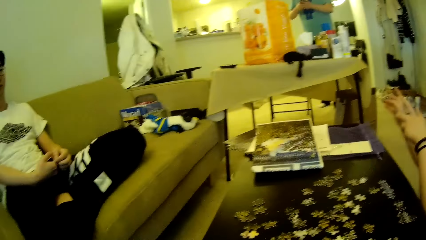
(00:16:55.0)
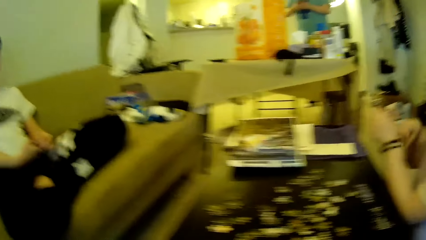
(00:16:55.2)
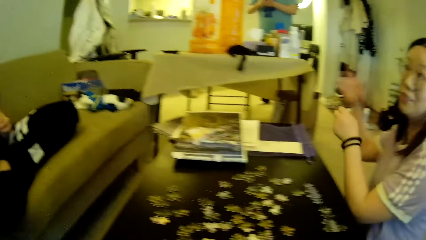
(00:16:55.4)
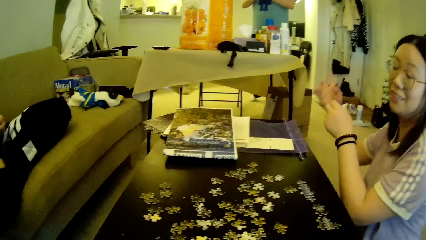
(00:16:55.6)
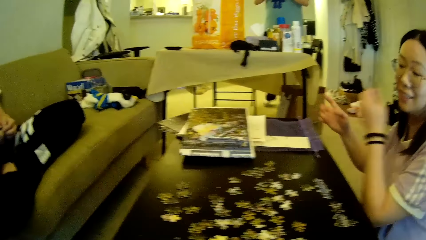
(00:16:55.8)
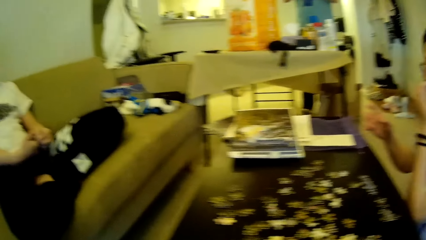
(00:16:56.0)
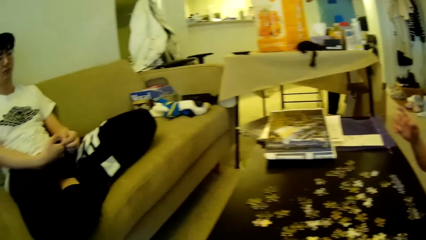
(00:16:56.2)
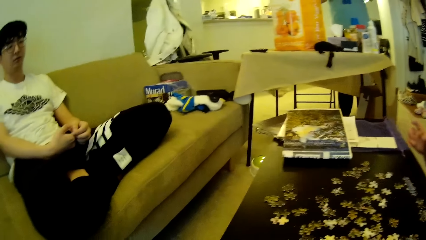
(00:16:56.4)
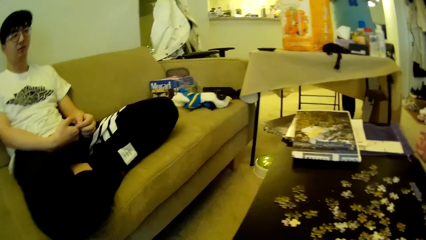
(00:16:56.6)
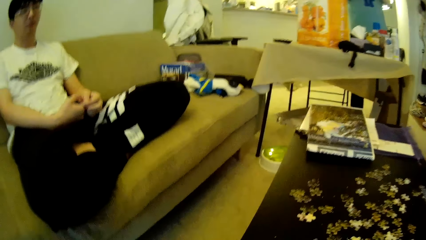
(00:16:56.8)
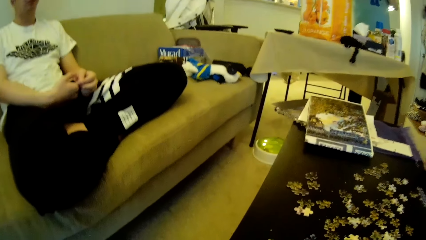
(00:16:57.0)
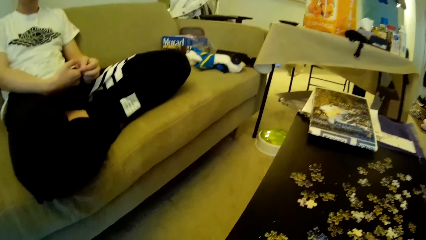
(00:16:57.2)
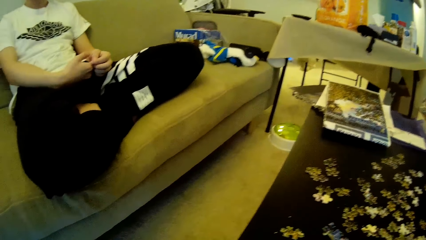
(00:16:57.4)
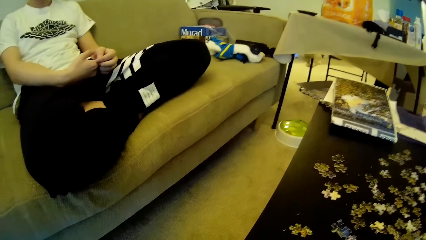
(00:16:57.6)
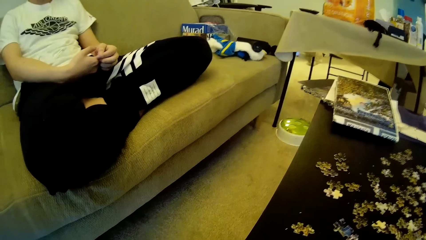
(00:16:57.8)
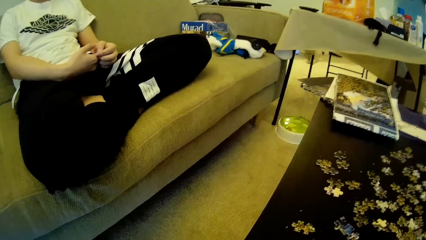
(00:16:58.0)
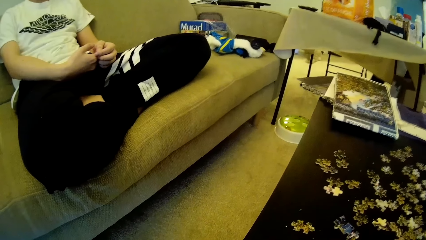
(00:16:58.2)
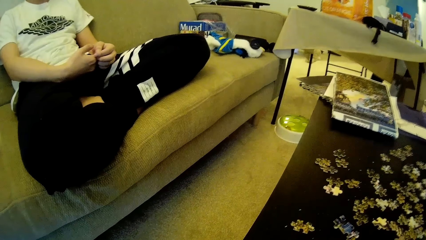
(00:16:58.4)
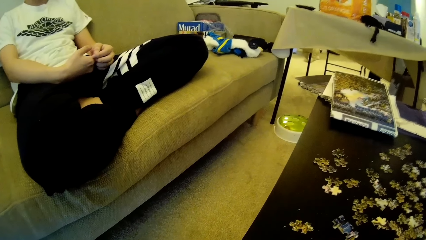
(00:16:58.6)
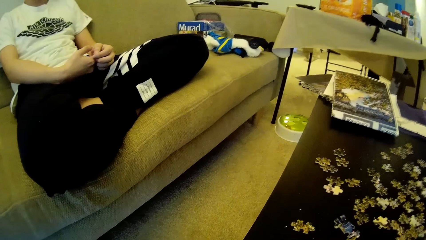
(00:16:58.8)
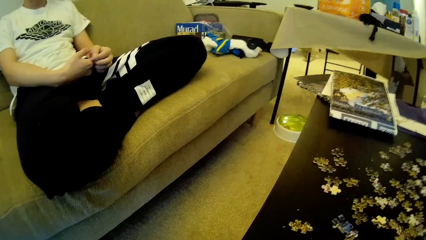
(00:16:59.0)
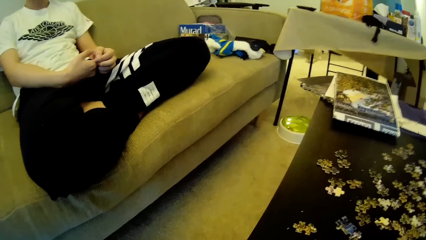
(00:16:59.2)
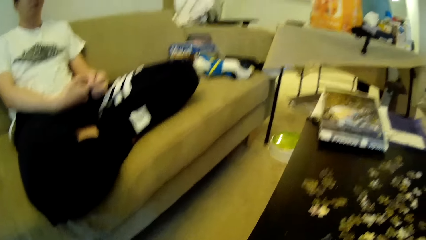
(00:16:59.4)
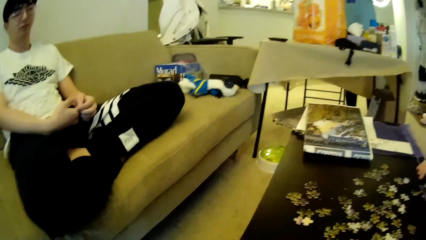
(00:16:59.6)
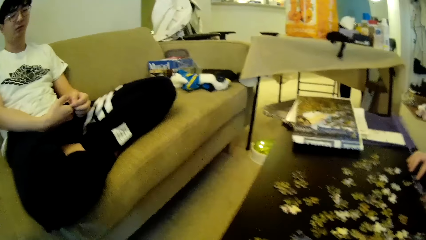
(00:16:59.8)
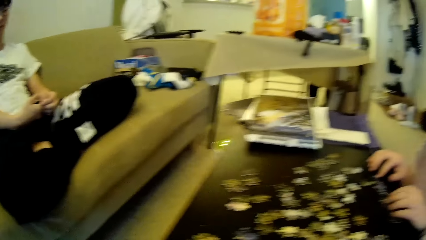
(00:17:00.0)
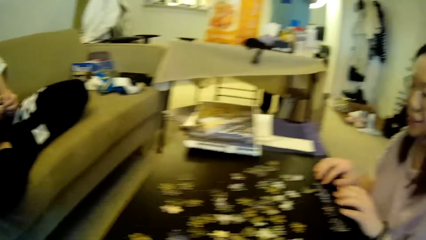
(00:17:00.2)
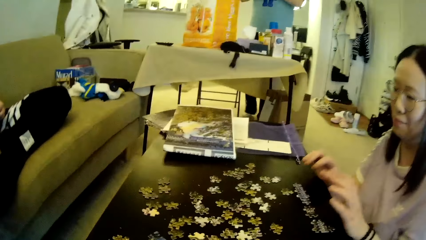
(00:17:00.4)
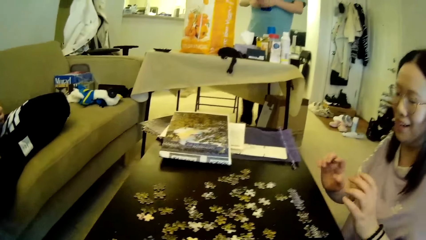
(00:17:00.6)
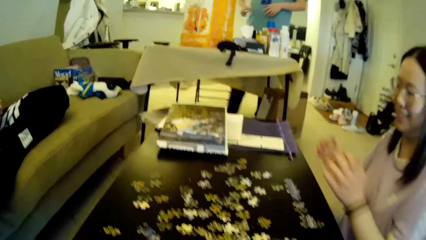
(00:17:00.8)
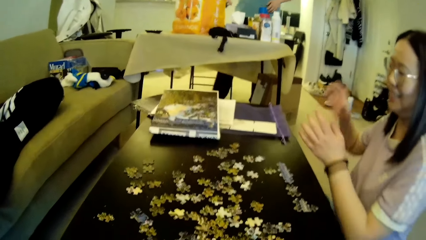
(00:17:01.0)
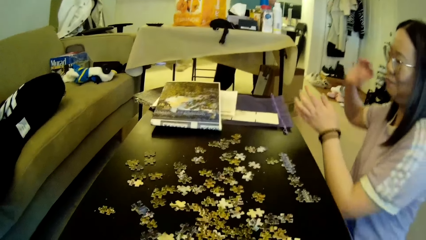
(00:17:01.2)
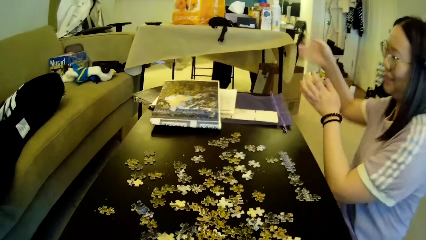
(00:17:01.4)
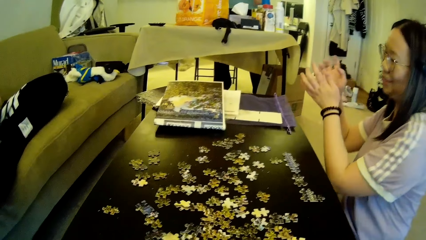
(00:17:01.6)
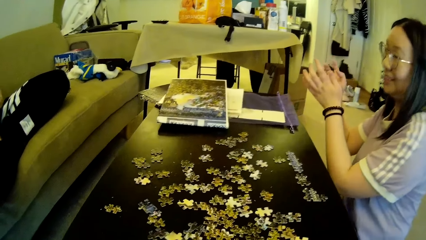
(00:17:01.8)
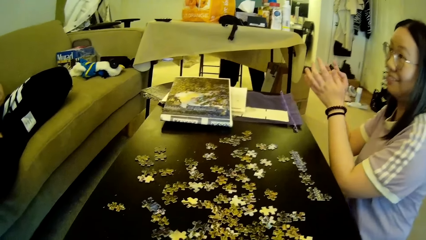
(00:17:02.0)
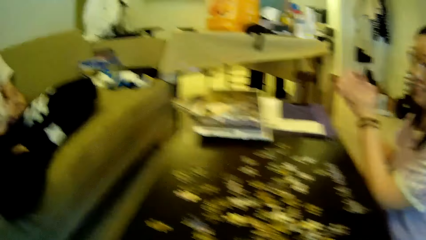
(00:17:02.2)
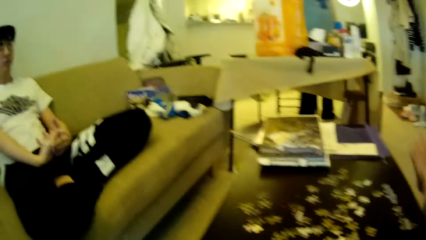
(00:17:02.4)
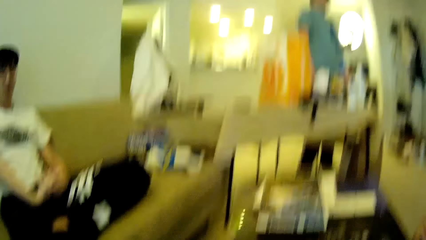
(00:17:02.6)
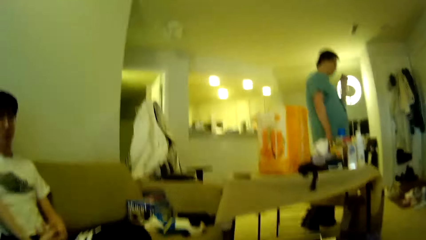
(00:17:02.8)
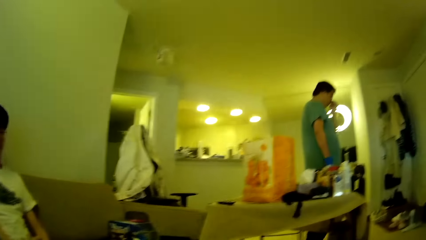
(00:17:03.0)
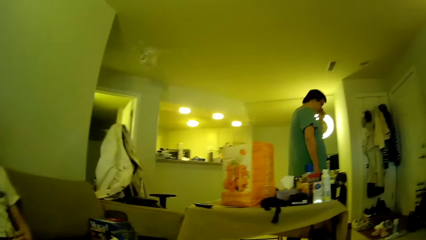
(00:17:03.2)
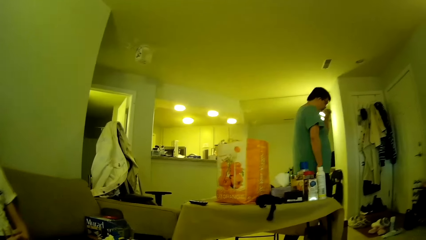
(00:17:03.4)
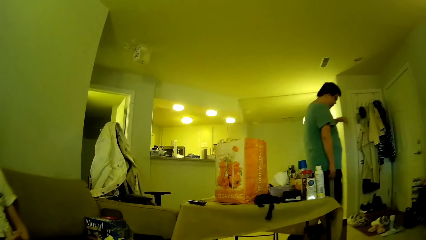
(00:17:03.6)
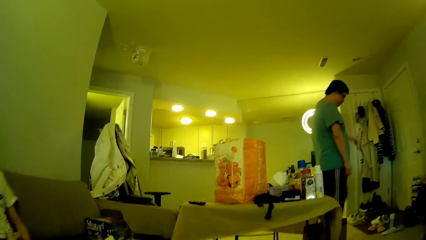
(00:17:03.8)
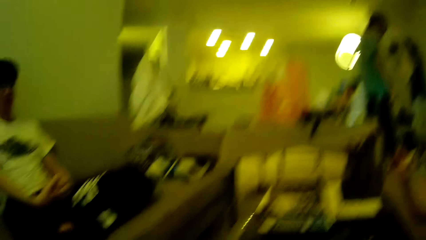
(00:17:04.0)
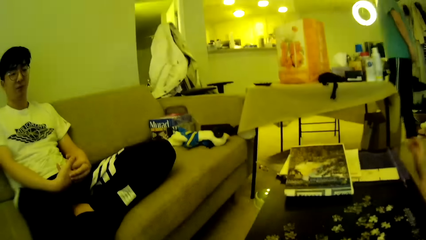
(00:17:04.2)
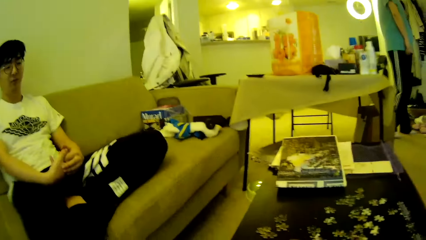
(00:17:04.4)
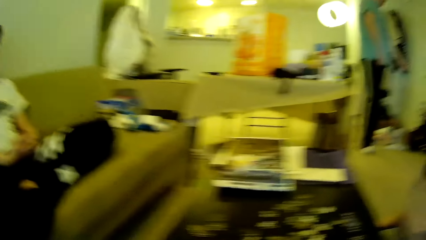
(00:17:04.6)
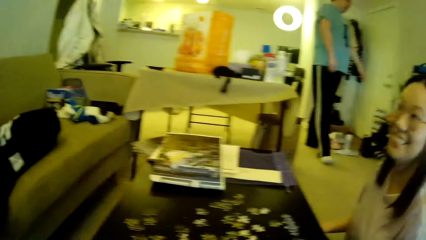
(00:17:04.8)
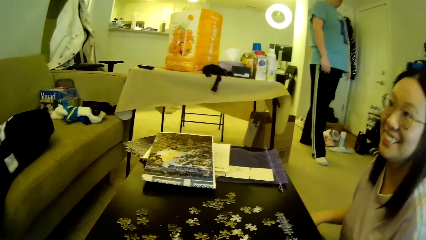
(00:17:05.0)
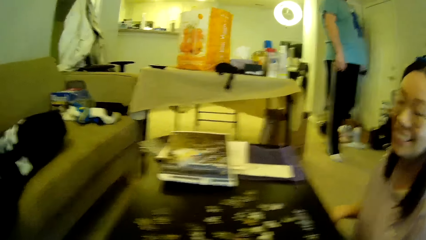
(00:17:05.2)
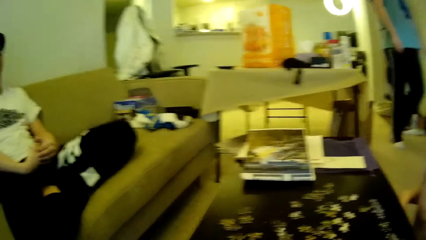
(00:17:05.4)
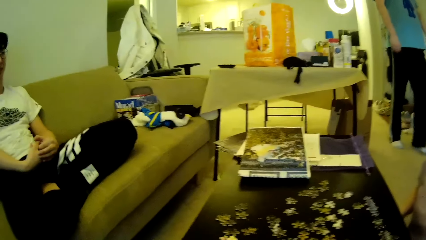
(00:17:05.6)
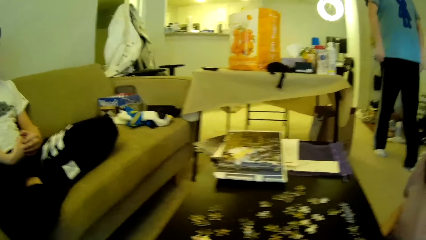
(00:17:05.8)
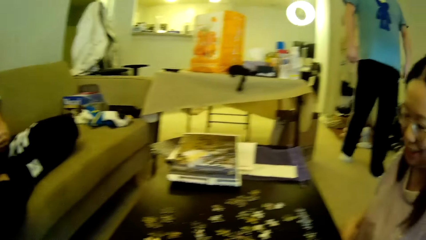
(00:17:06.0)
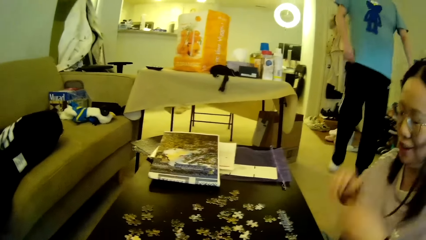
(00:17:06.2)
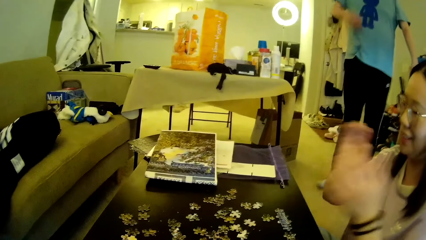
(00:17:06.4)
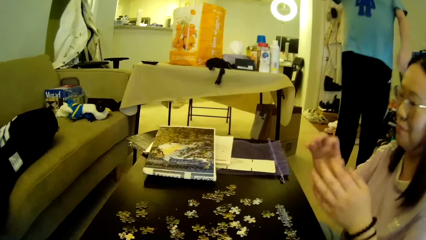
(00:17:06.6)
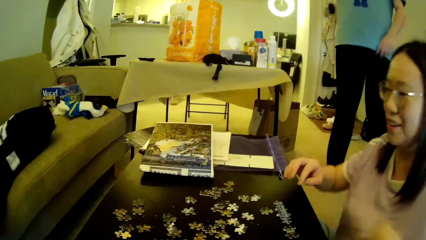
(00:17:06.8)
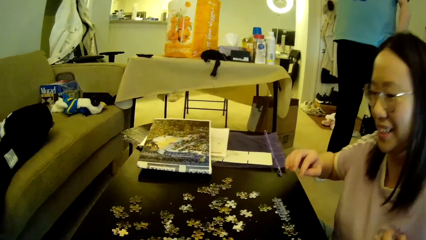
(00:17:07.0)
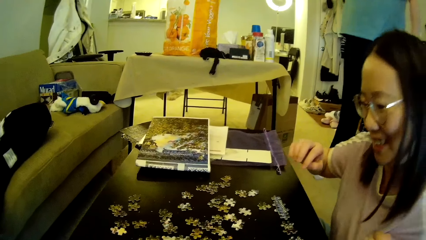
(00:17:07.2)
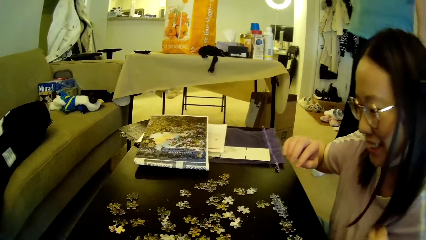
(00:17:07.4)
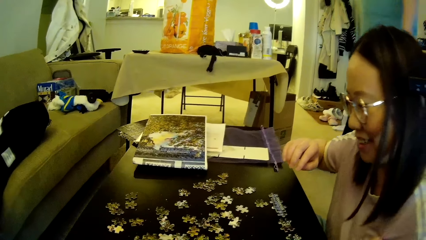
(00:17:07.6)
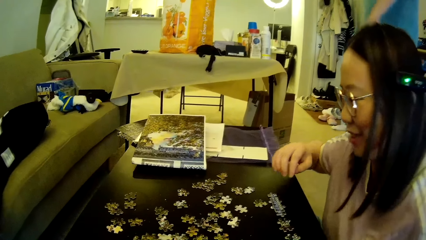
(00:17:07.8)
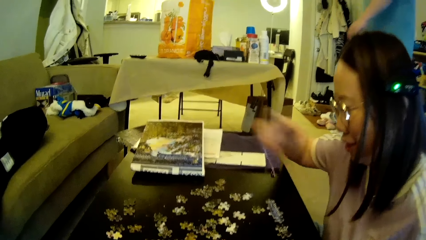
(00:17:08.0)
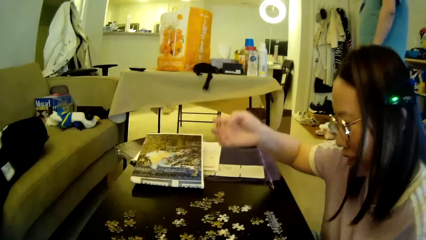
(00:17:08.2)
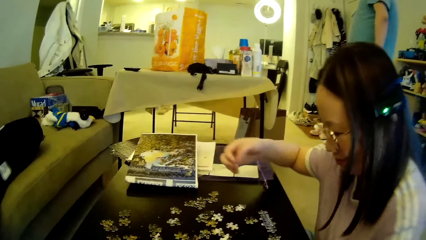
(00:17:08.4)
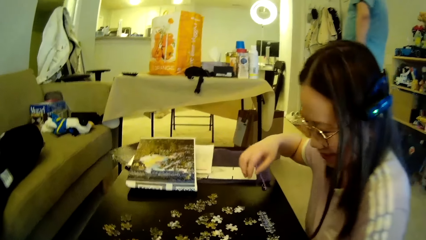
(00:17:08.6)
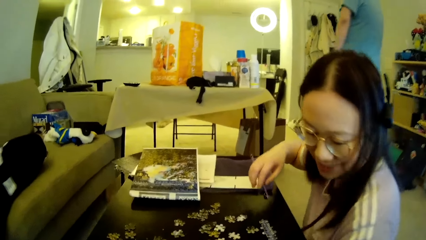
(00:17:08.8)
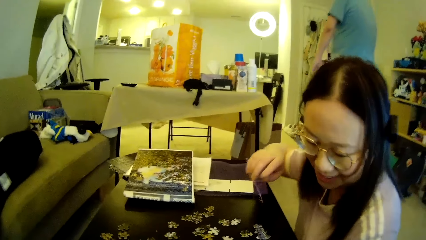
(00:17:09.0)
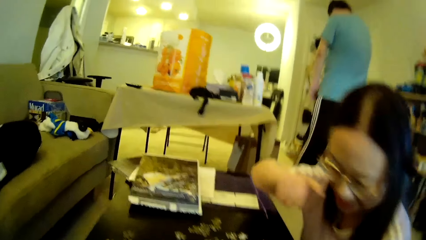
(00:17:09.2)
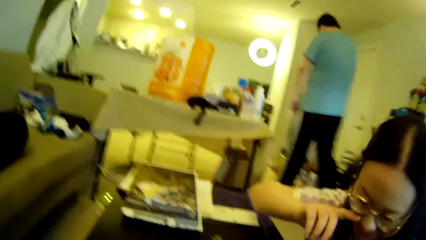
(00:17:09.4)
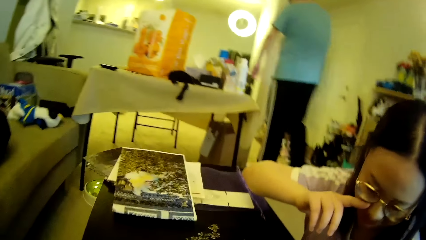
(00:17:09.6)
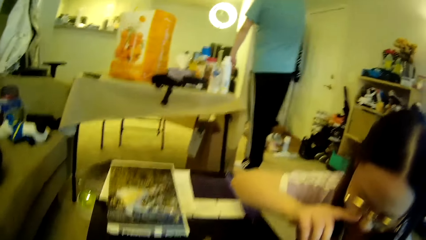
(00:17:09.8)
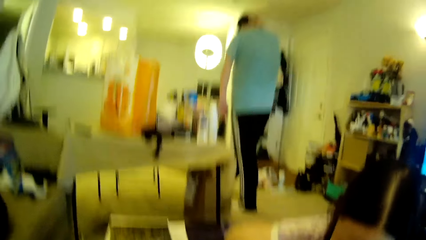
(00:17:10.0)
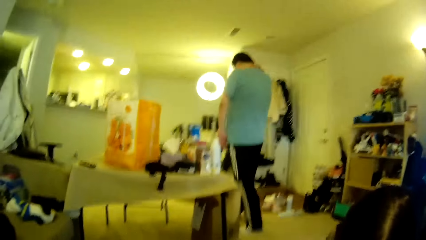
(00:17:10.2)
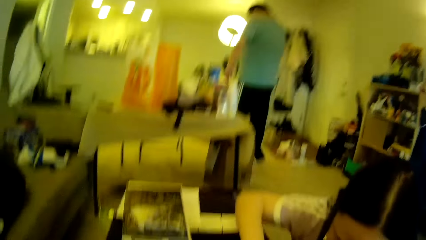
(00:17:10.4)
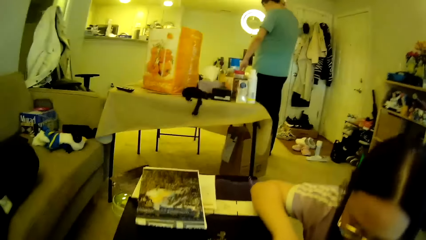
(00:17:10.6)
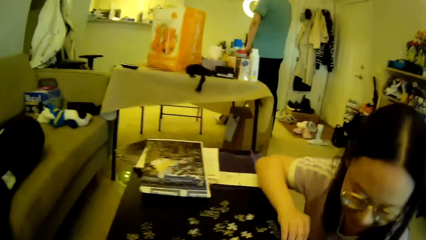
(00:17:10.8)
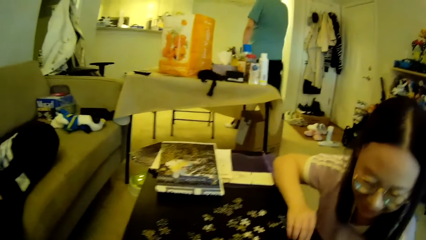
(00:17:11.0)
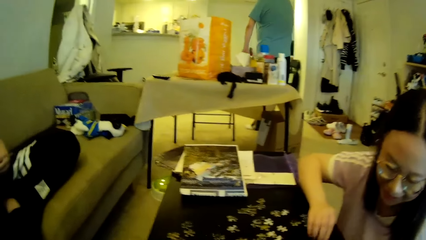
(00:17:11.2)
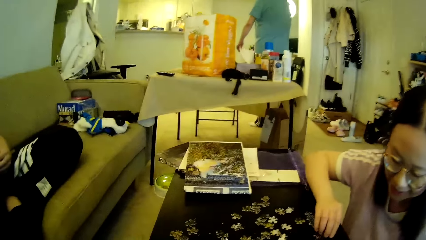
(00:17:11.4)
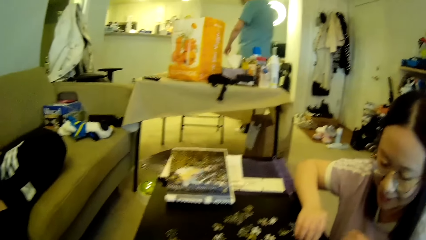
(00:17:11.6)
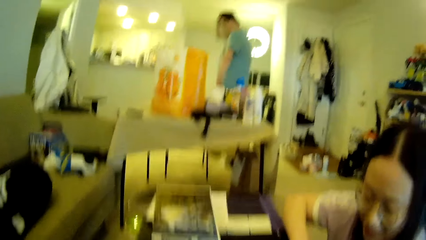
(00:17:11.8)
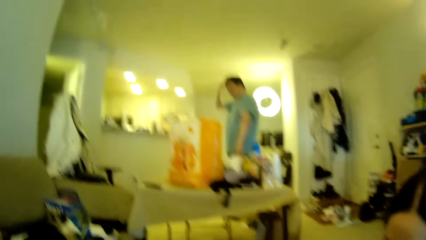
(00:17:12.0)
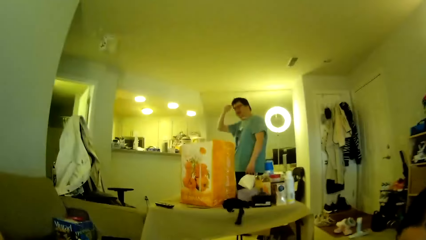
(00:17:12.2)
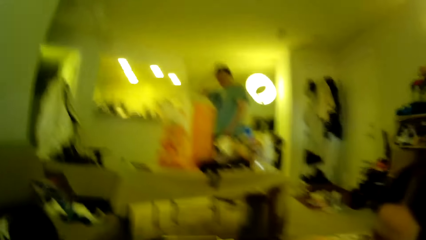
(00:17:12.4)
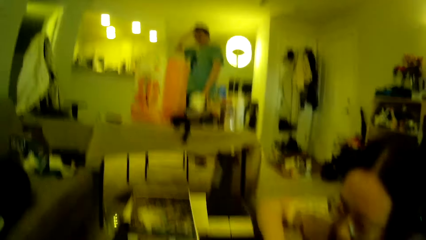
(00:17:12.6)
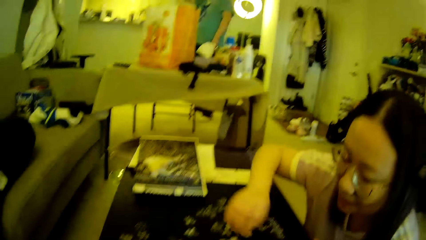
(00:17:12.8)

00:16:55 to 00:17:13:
A man looks around. A lady moves the hands. The camera wearer looks around. Another man walks around in the house and touches the face with a hand. The other man steps forward. The camera wearer looks around. The other man steps forward. The lady moves the hand. The other man steps forward. The lady touches the face with a finger. The other man adjusts the hair using a hand.
